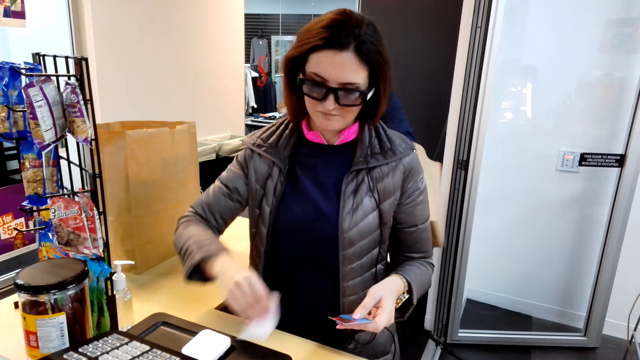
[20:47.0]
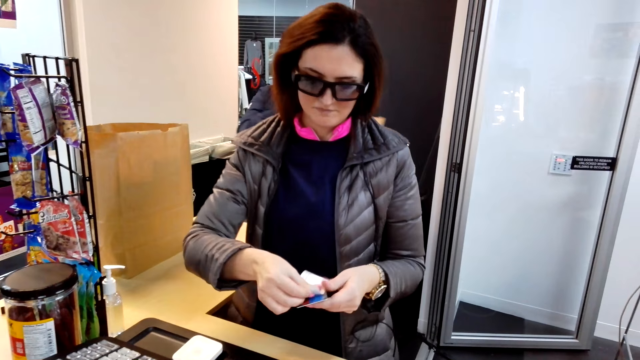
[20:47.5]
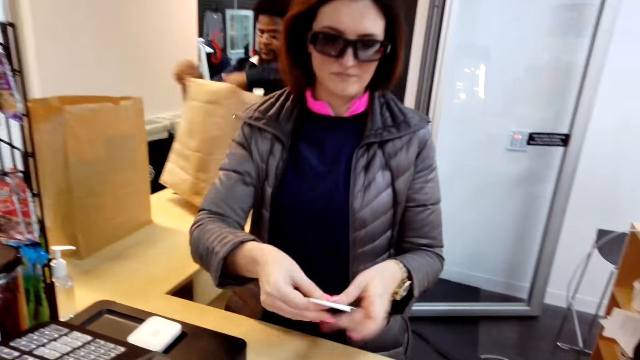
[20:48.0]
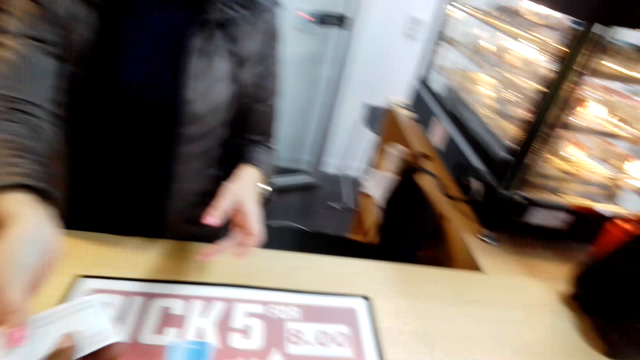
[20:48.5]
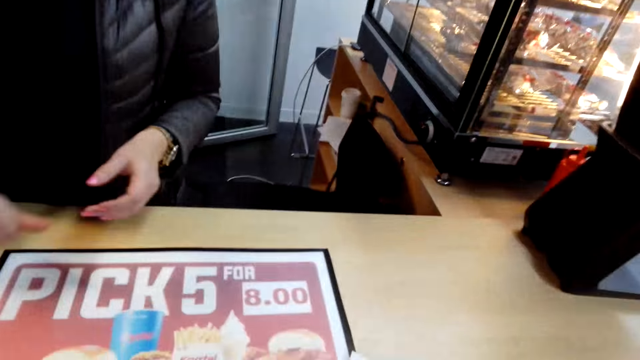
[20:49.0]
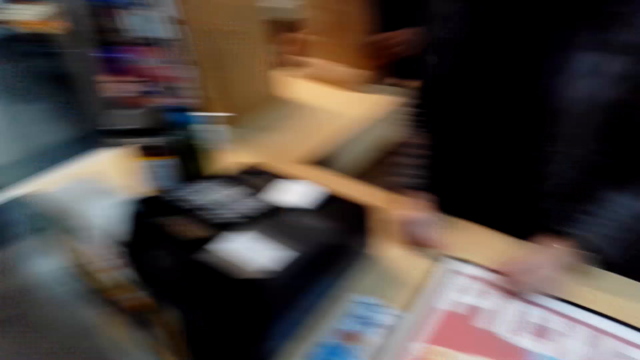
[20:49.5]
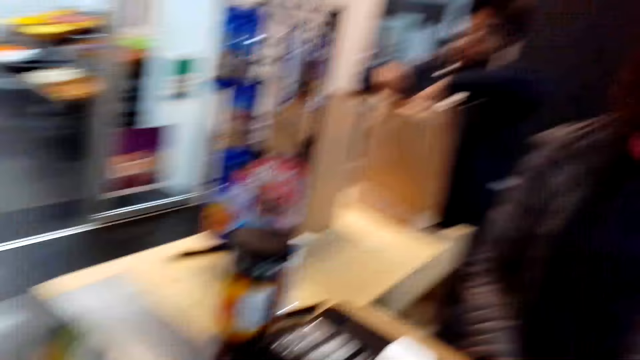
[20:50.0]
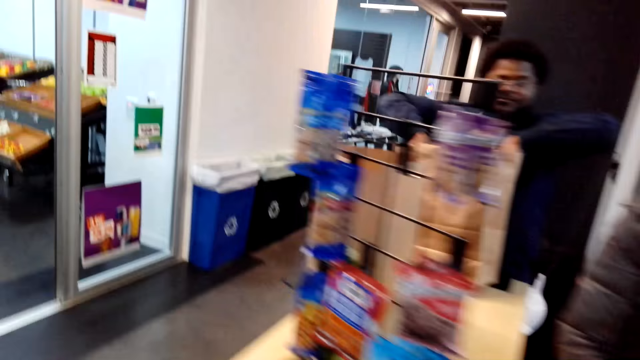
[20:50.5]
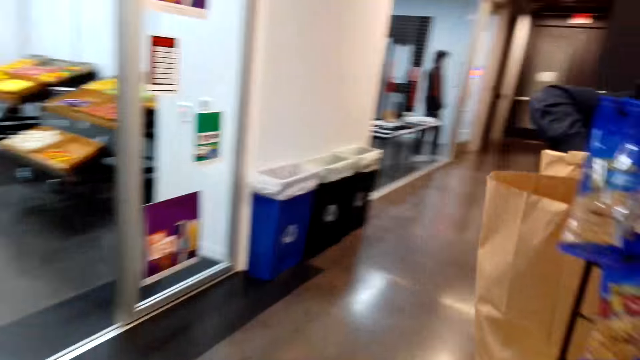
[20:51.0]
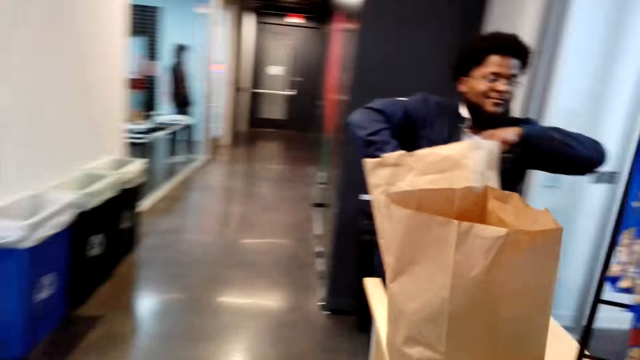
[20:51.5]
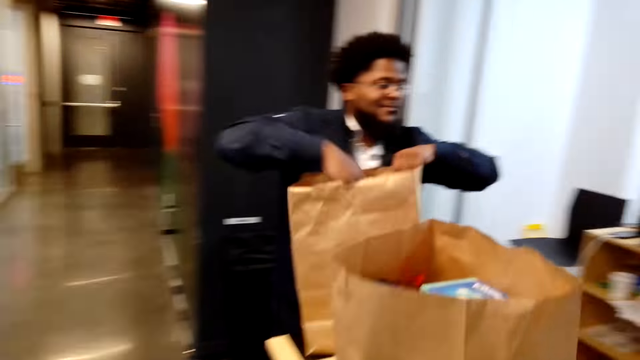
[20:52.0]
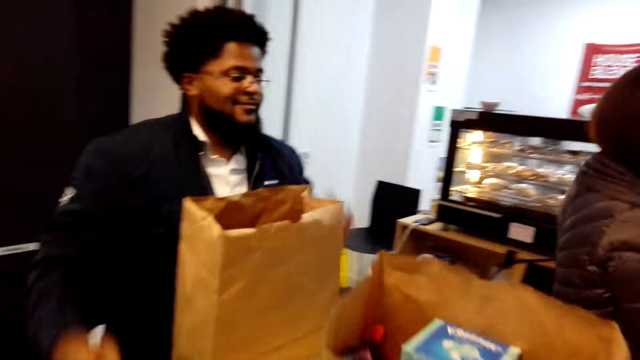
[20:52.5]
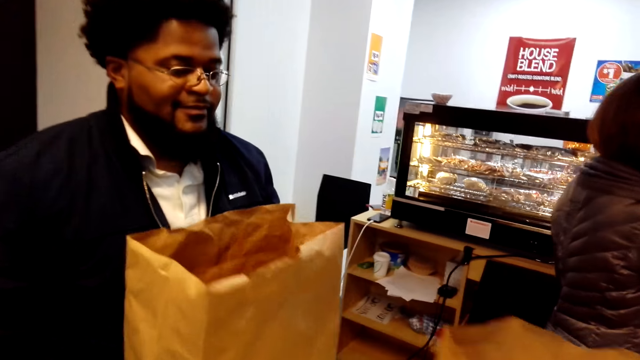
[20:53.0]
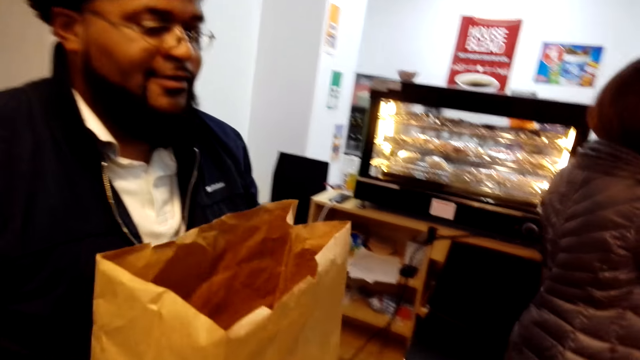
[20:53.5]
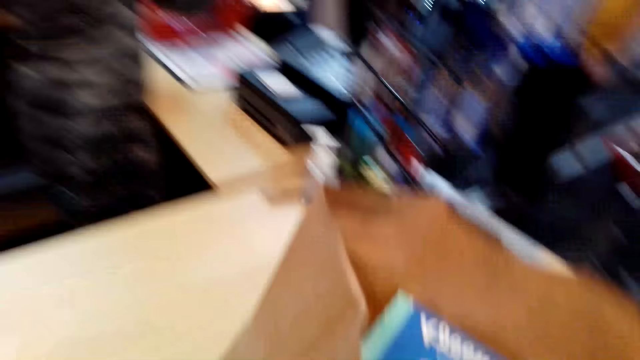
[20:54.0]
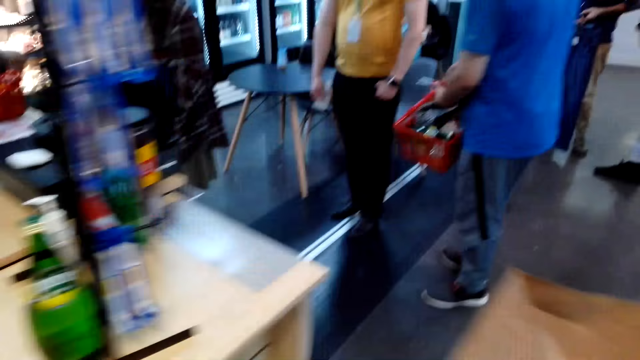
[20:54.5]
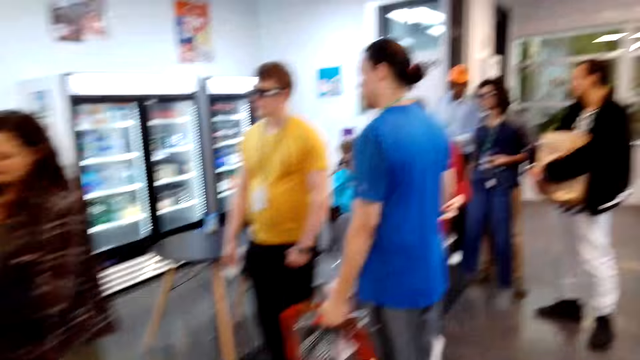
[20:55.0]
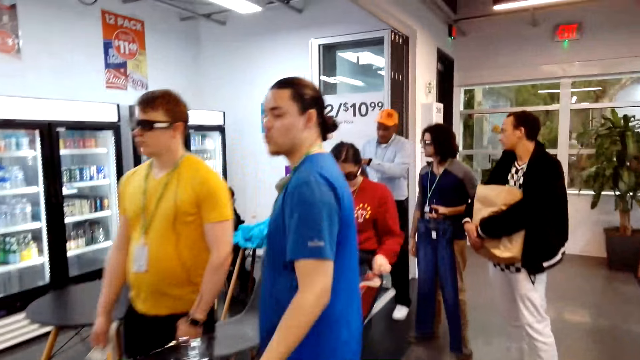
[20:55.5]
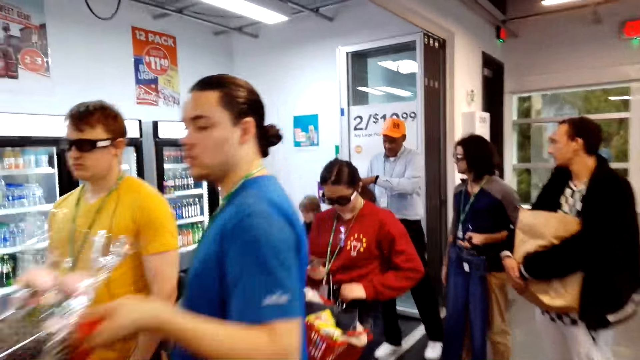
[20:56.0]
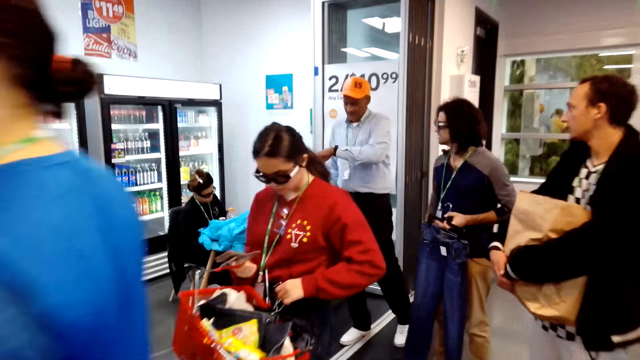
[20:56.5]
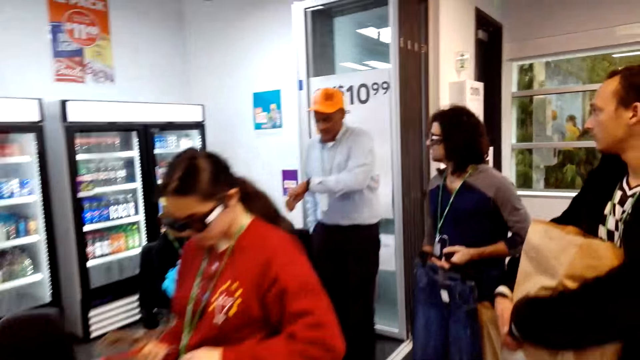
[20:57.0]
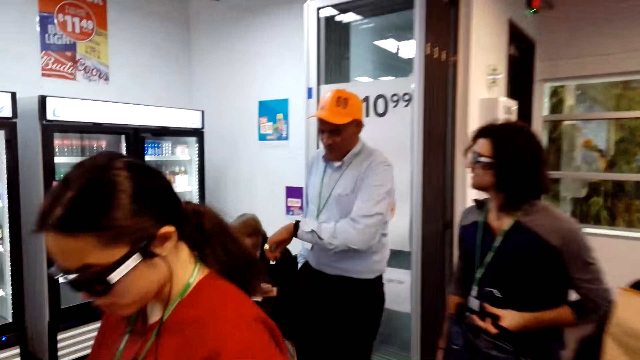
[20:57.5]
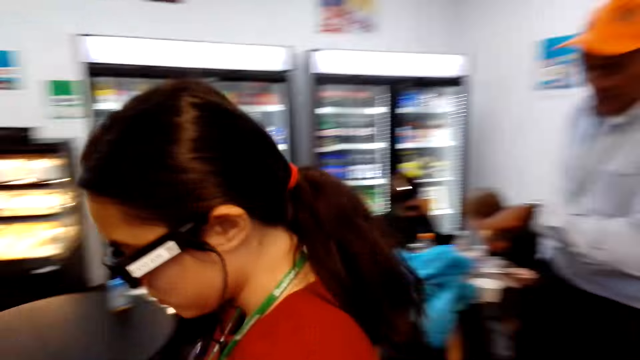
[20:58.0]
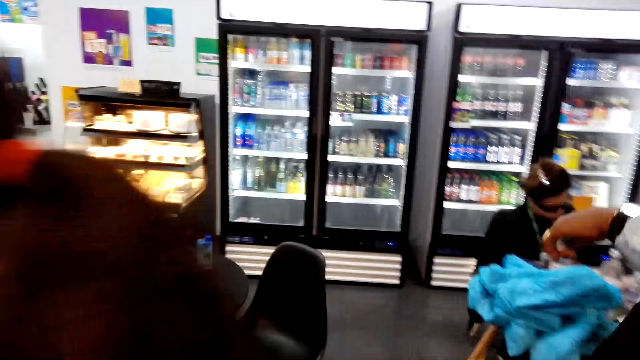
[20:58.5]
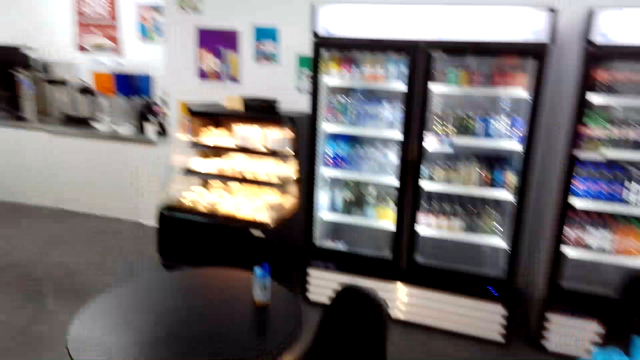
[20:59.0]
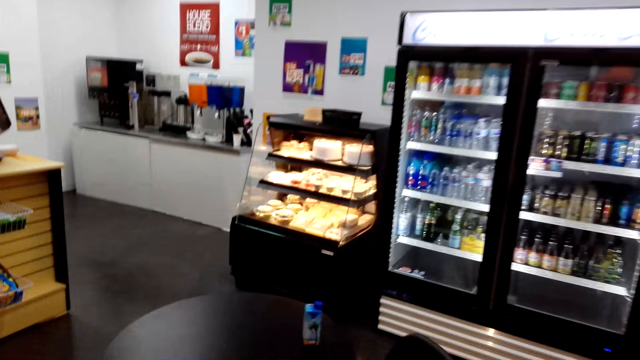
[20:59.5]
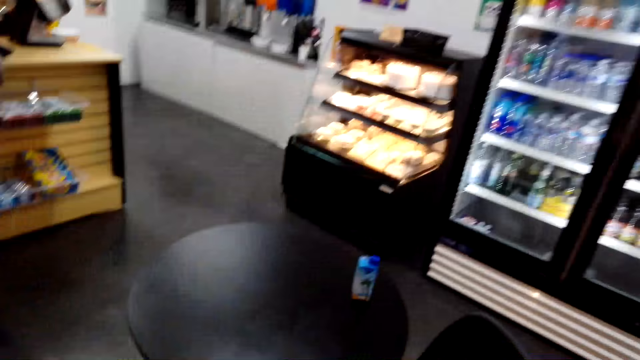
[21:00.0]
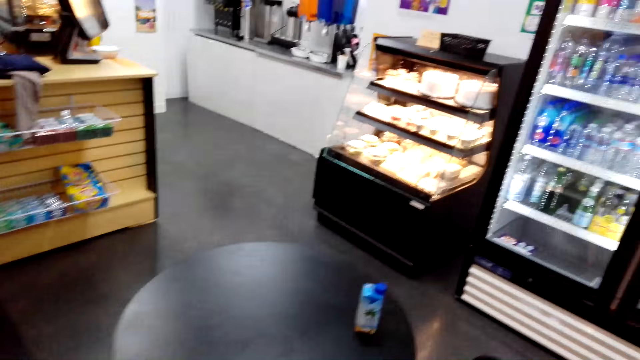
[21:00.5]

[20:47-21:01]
The man checks the shopping bag. The woman gives the camera wearer the receipt and the debit card. The camera wearer picks up the card and receipt. They converse with the woman. They walk around the shop. The man checks the shopping bag. The camera wearer picks up the shopping bag from the counter. They walk around the shop. They talk to another person.

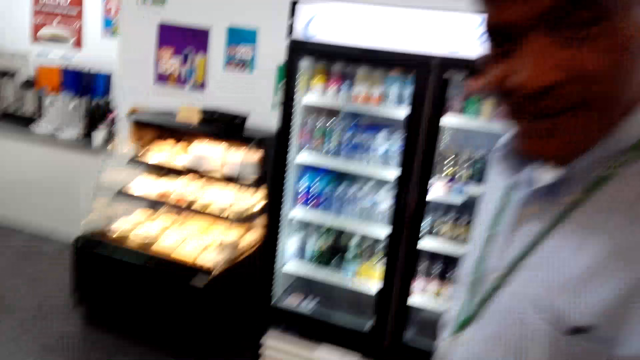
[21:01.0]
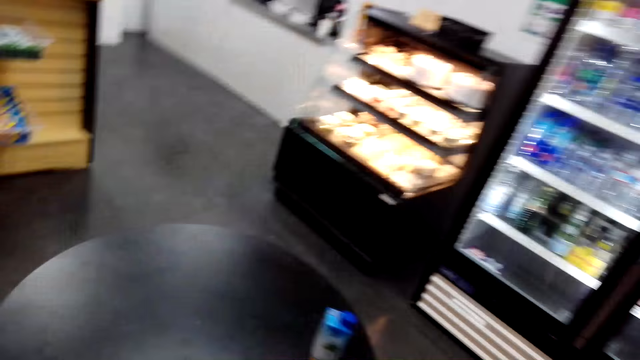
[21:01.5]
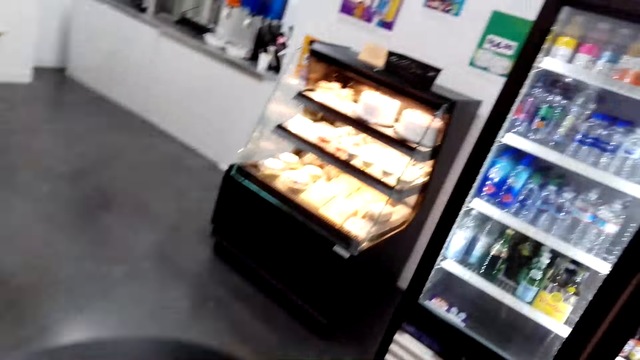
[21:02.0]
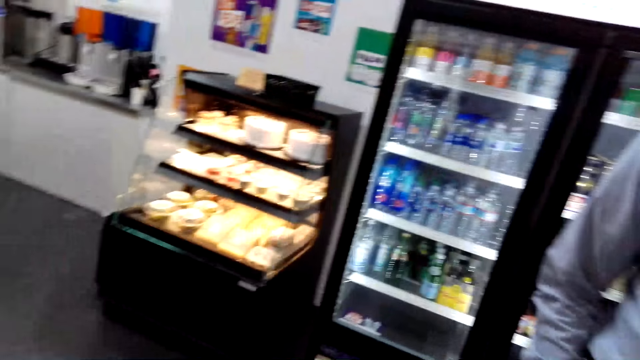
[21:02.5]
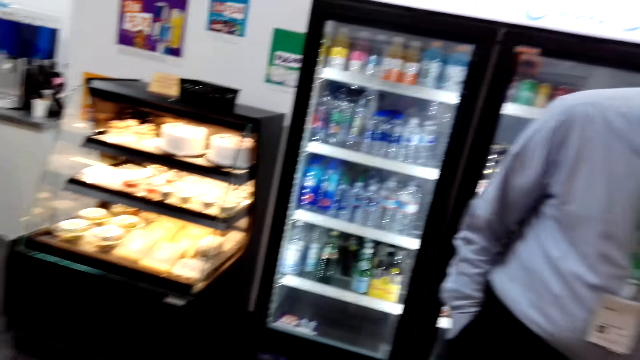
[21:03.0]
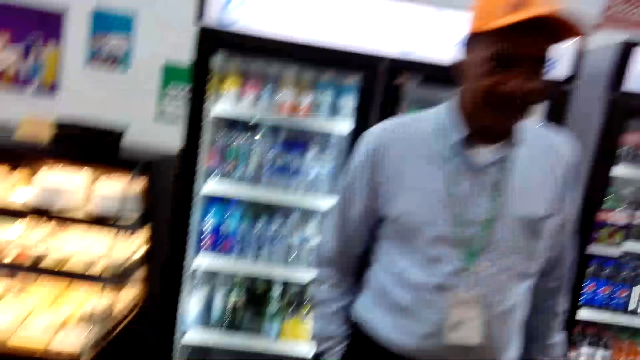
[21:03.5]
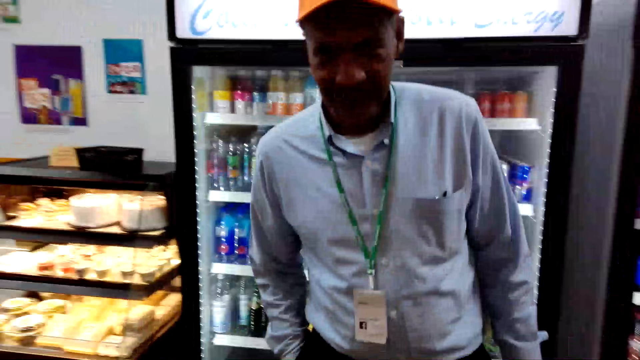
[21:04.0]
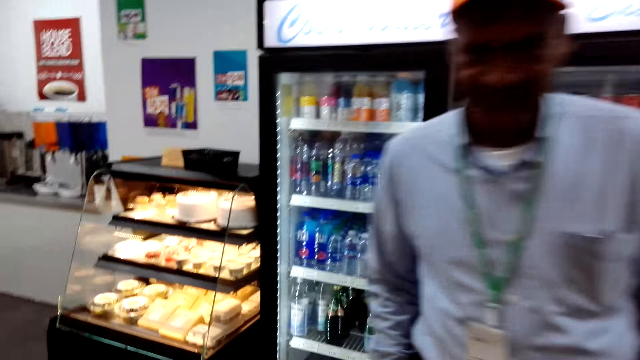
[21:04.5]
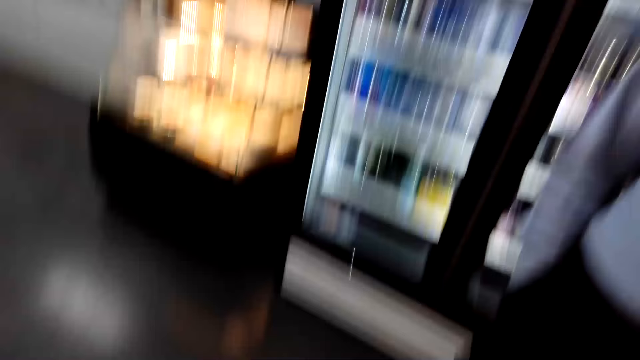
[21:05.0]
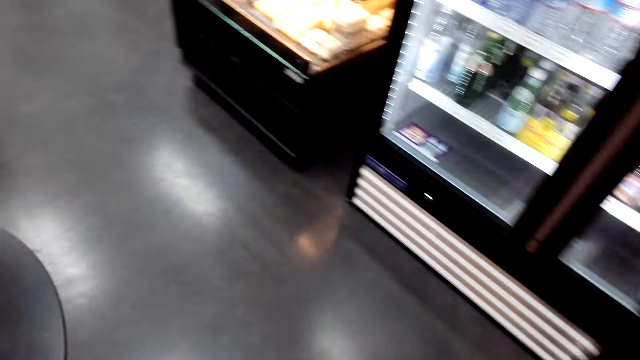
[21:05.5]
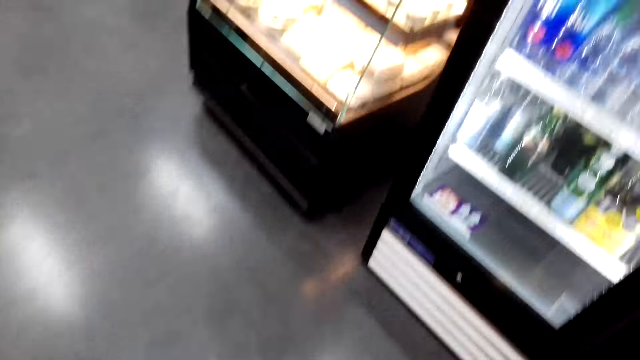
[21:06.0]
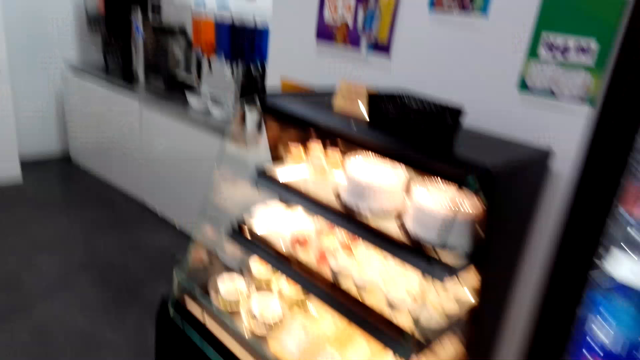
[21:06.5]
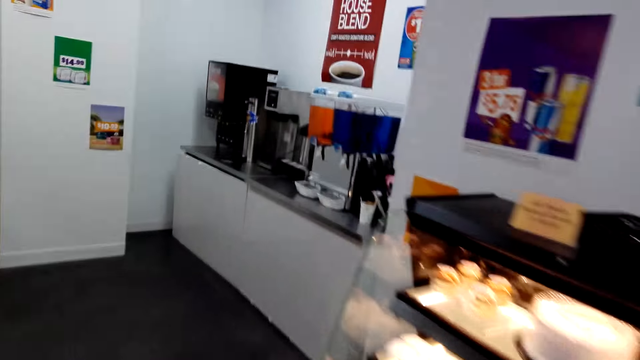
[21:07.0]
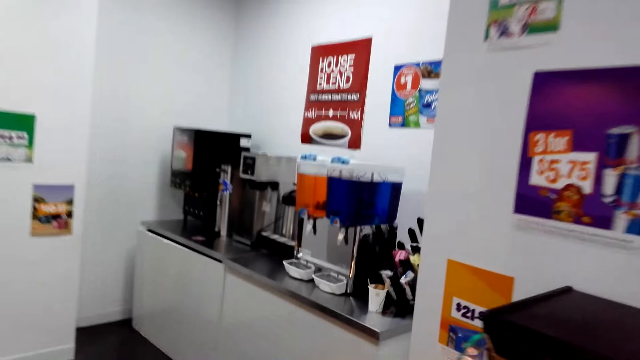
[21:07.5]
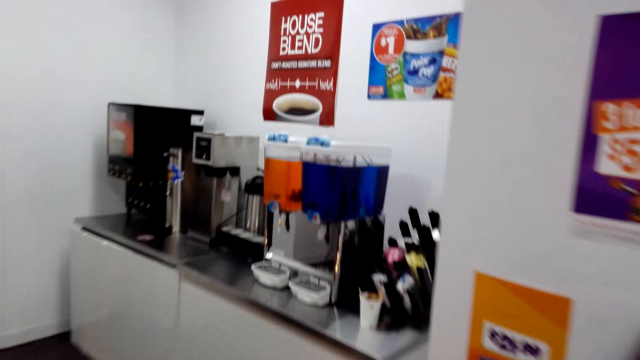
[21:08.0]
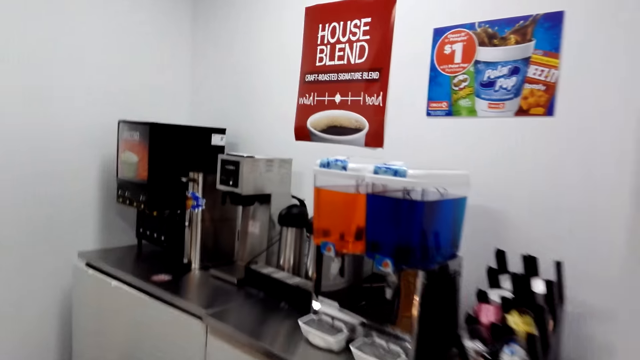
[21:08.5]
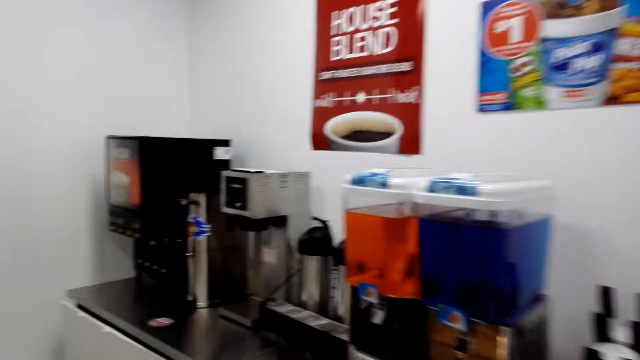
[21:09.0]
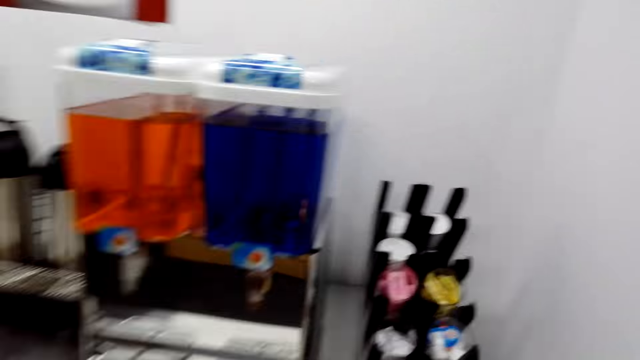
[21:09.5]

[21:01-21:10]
The camera wearer places the shopping bag on the table. They walk around the shop. They walk to the dispenser.
